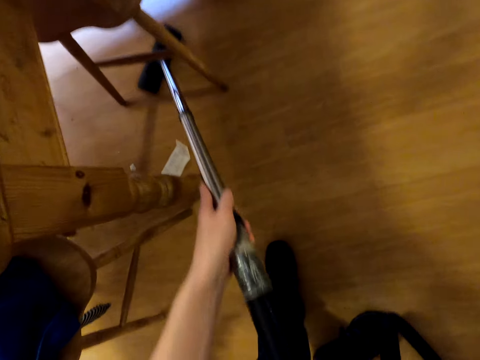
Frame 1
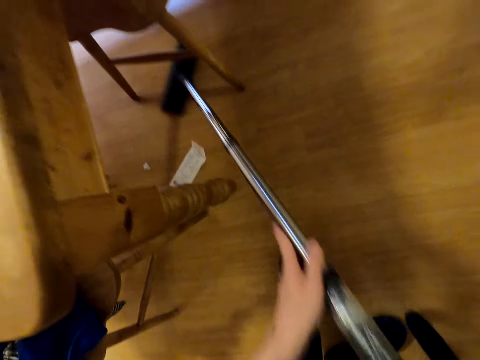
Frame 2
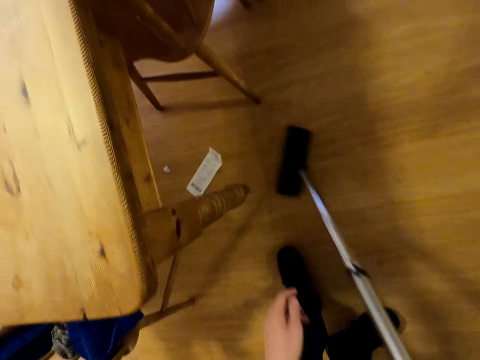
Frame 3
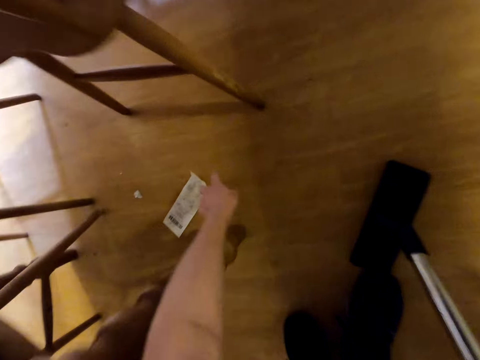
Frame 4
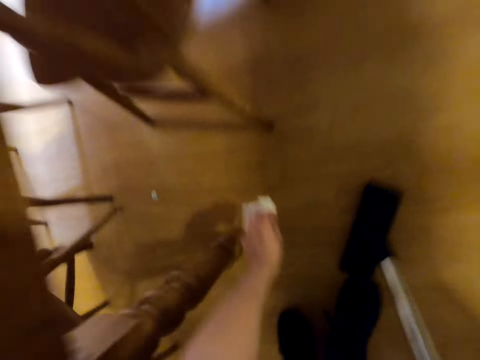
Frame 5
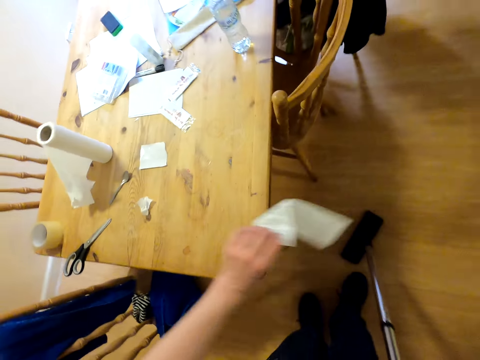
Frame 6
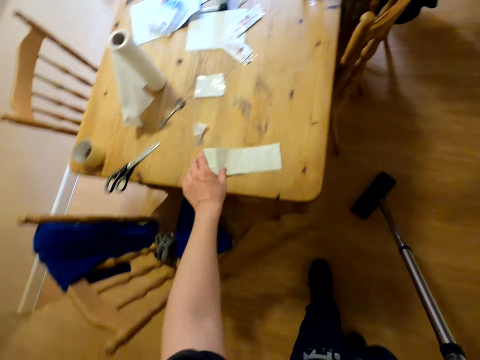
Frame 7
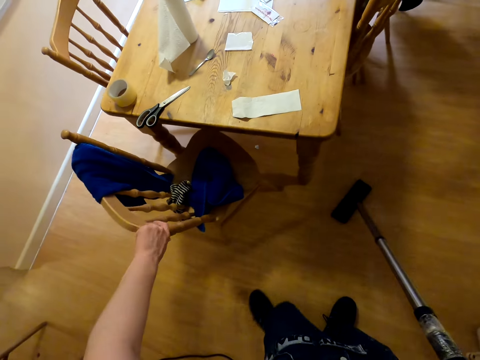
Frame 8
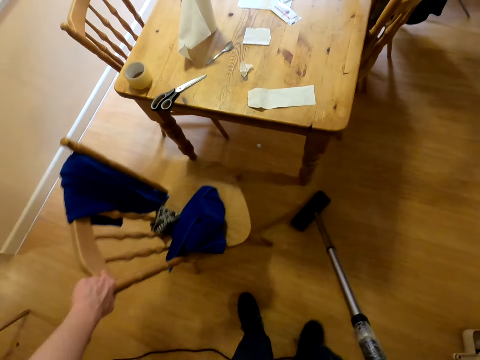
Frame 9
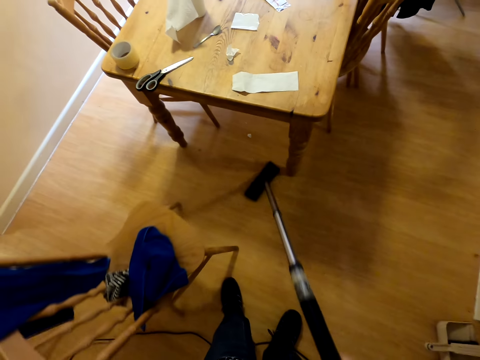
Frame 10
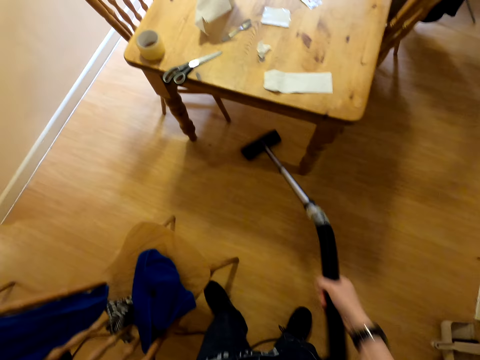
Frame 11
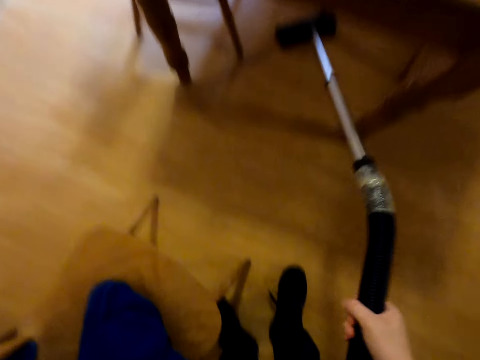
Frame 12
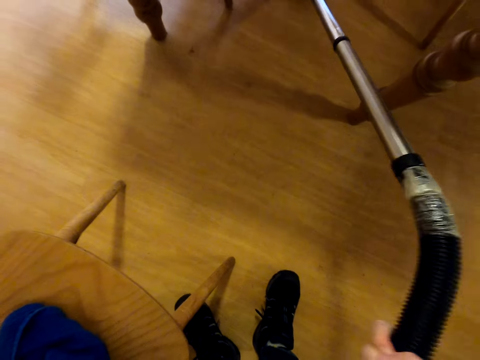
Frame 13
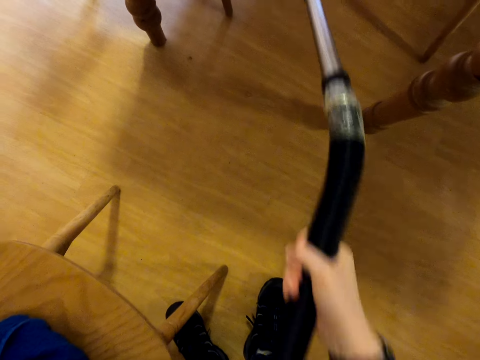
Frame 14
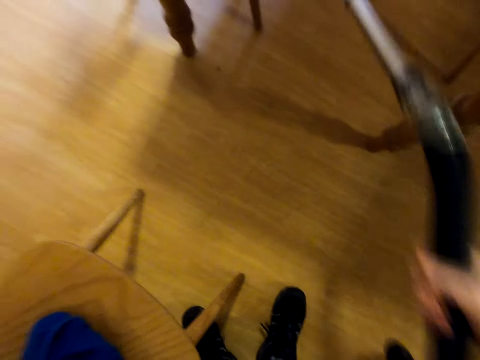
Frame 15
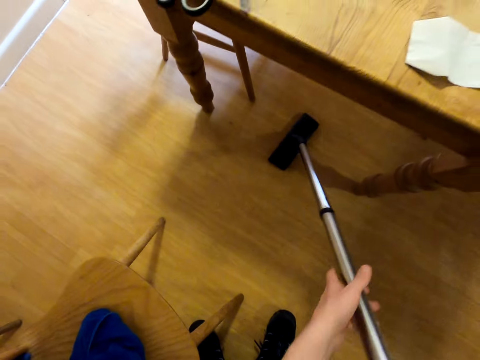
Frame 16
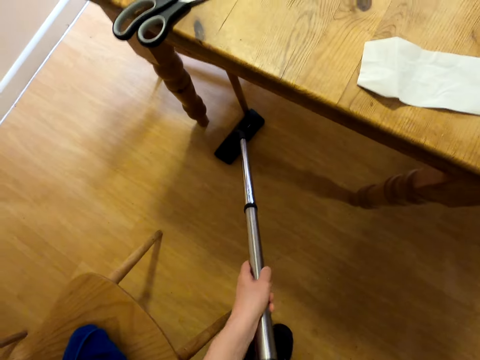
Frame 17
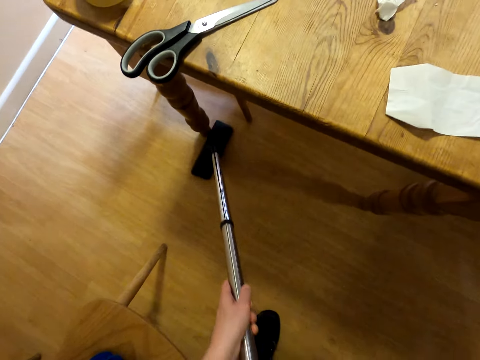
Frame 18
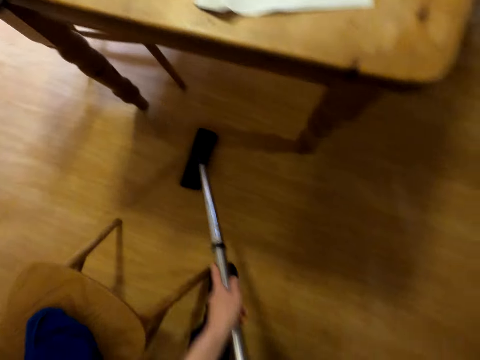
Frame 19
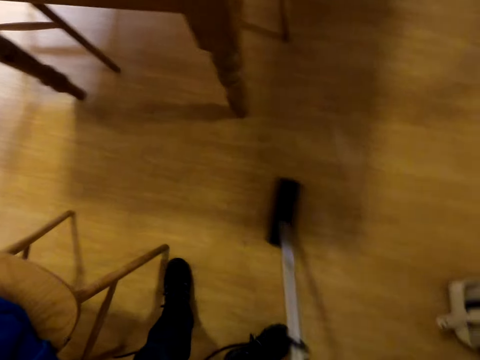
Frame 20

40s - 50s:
The camera wearer picks a paper from the floor. They put the paper on the table. They push the chair. They dust the floor.

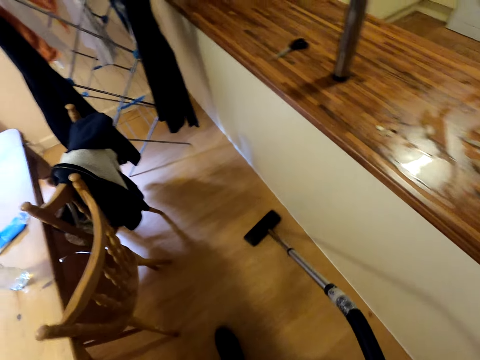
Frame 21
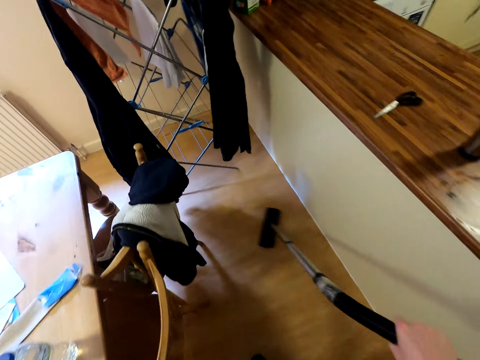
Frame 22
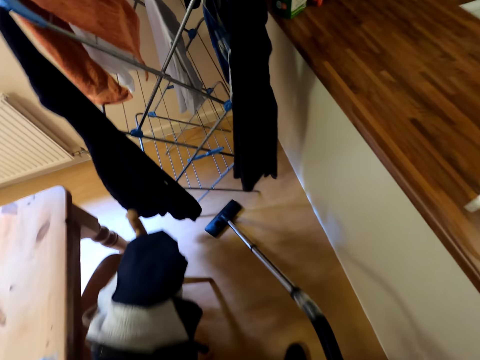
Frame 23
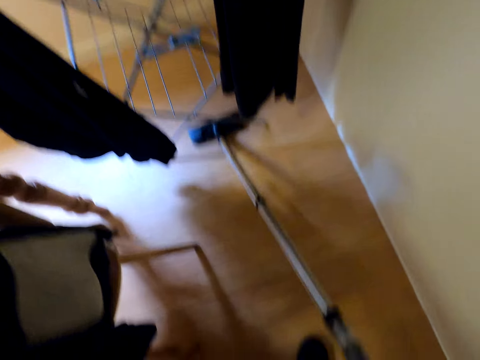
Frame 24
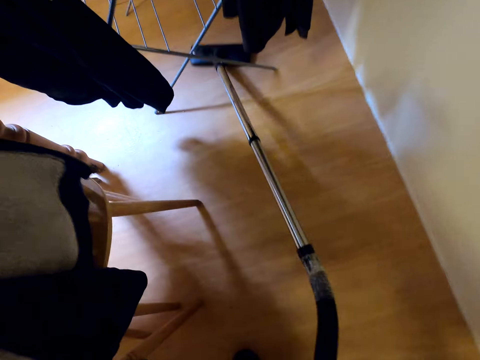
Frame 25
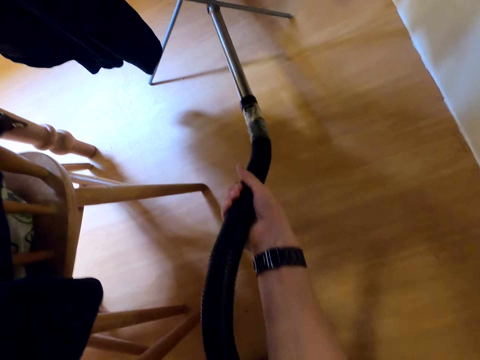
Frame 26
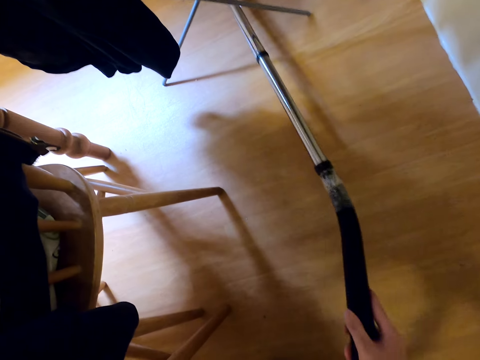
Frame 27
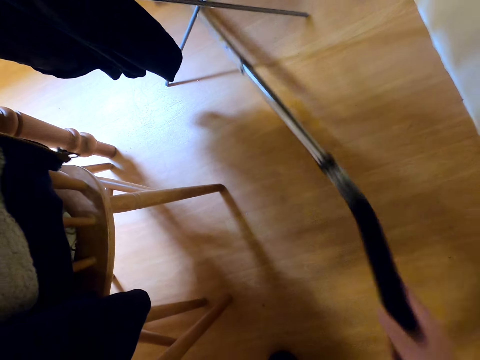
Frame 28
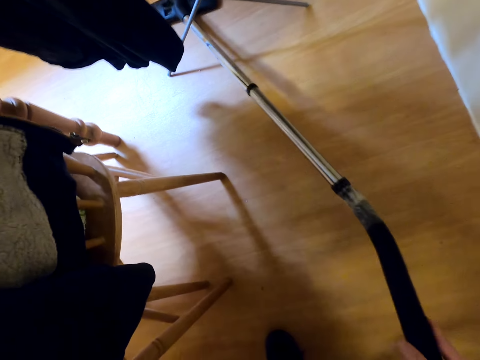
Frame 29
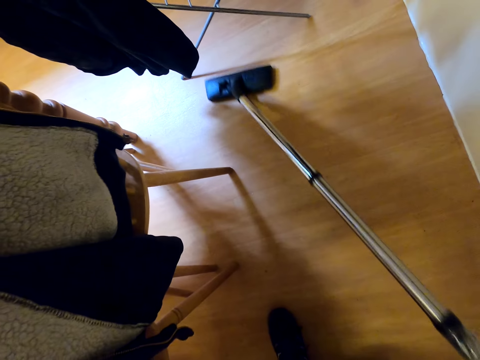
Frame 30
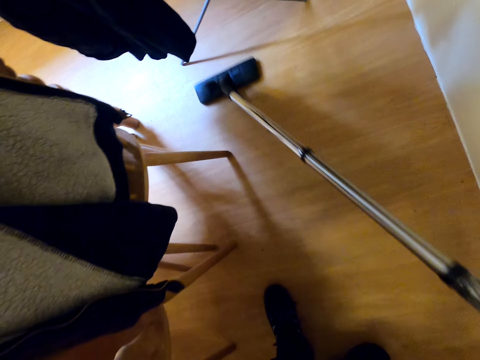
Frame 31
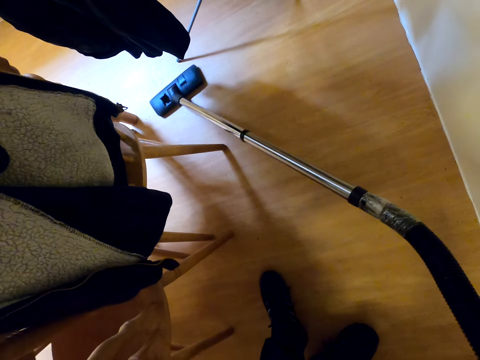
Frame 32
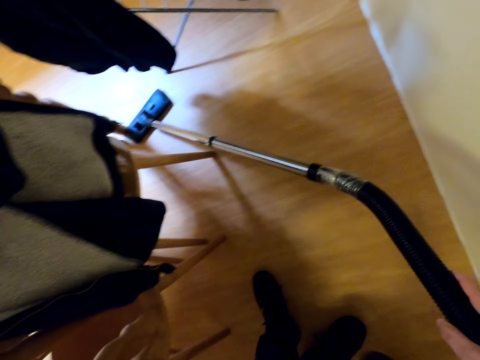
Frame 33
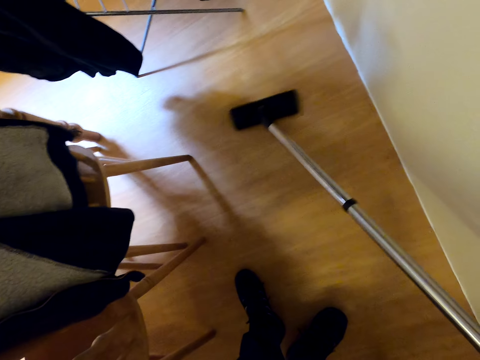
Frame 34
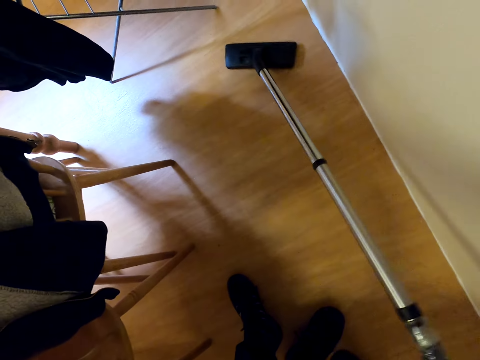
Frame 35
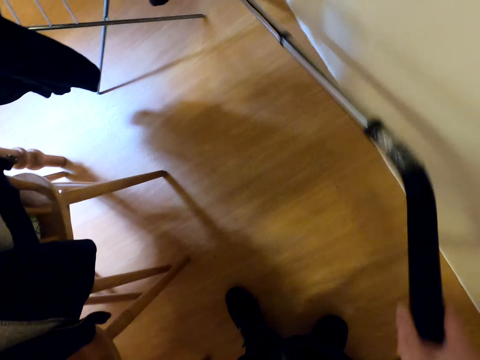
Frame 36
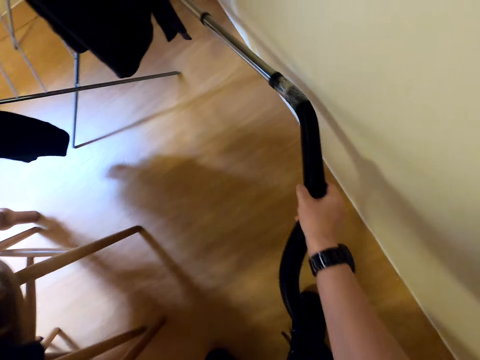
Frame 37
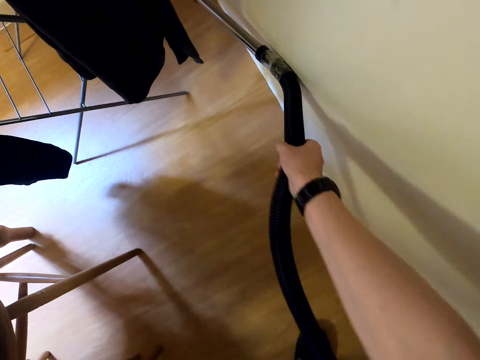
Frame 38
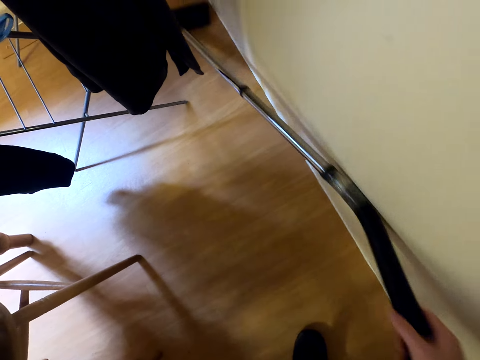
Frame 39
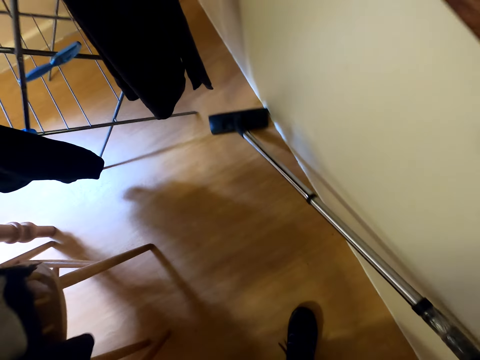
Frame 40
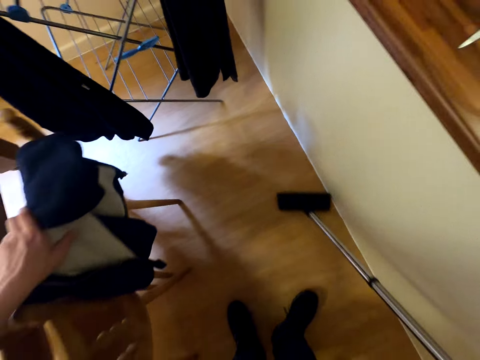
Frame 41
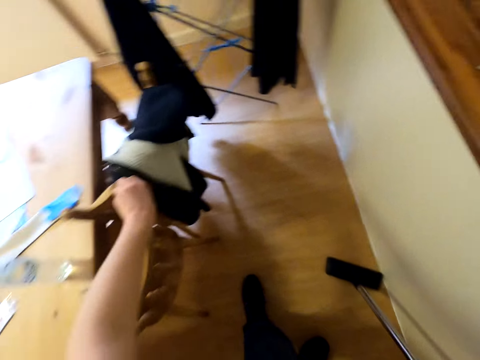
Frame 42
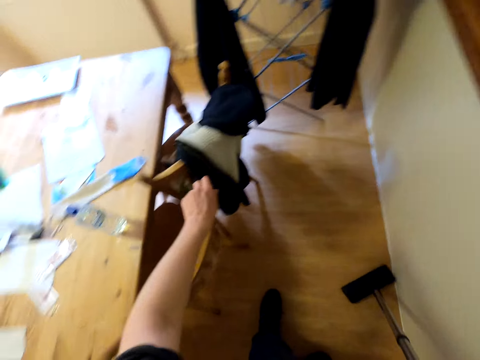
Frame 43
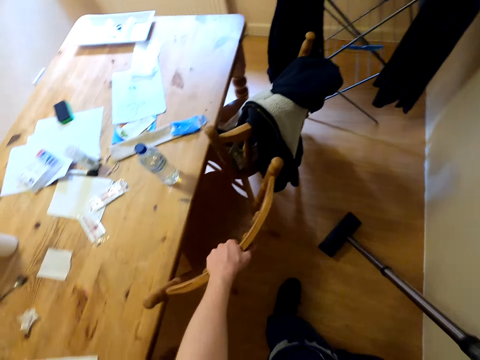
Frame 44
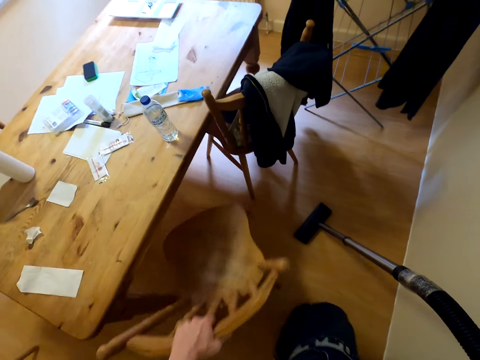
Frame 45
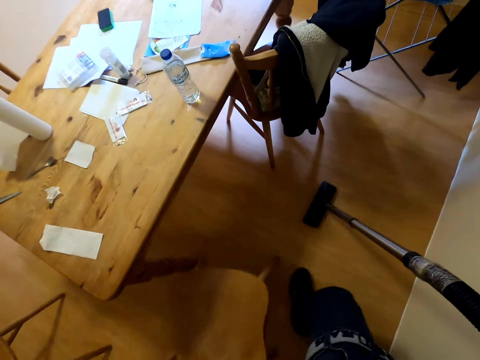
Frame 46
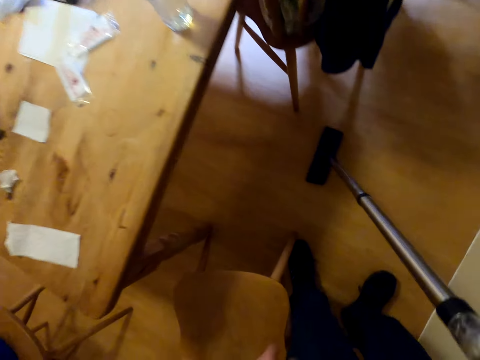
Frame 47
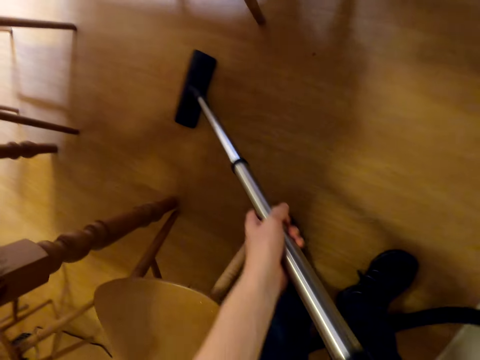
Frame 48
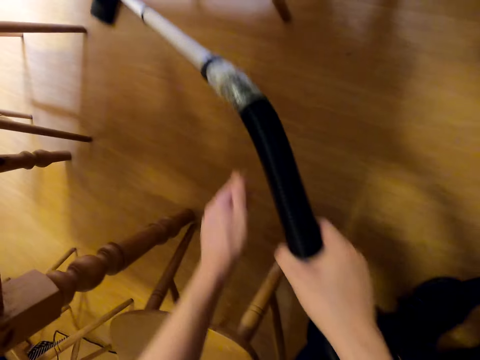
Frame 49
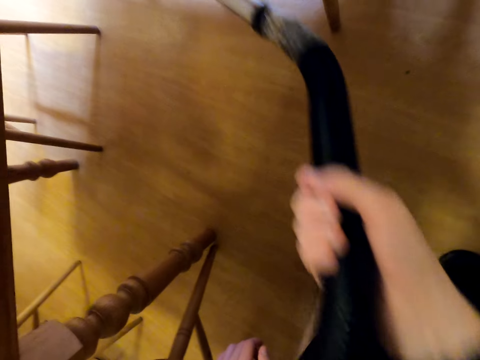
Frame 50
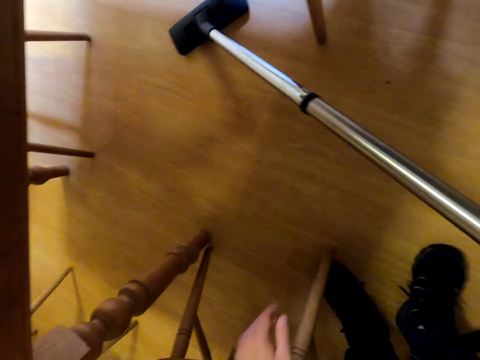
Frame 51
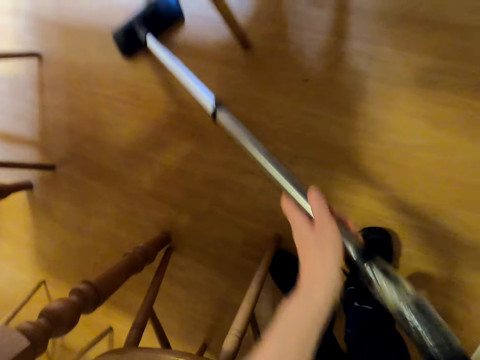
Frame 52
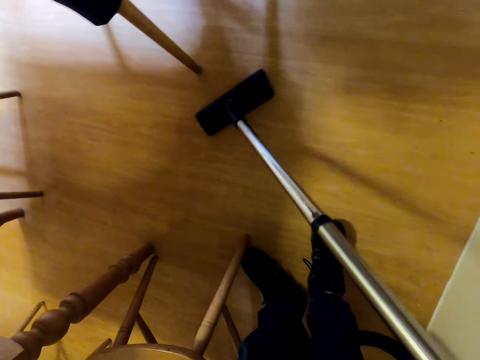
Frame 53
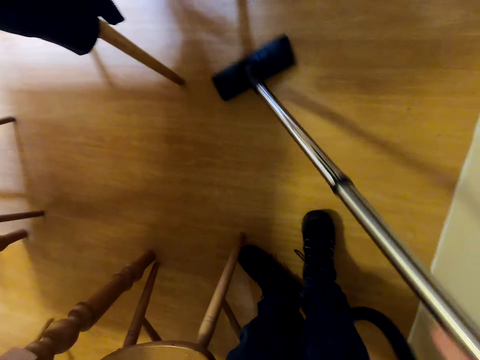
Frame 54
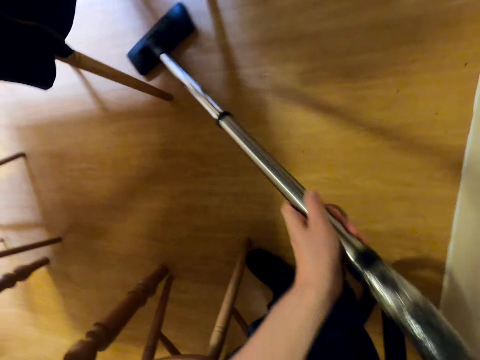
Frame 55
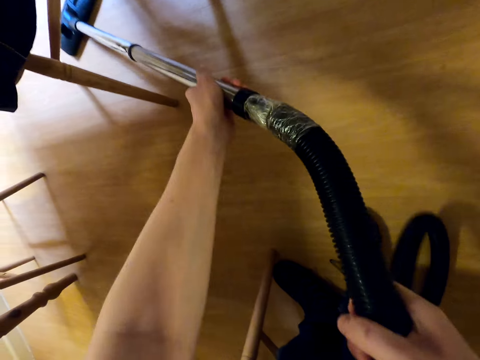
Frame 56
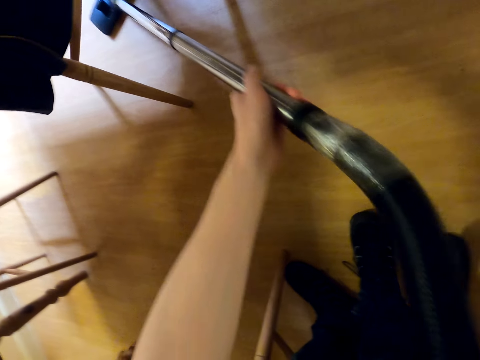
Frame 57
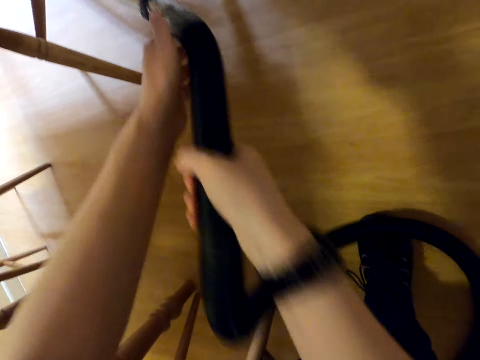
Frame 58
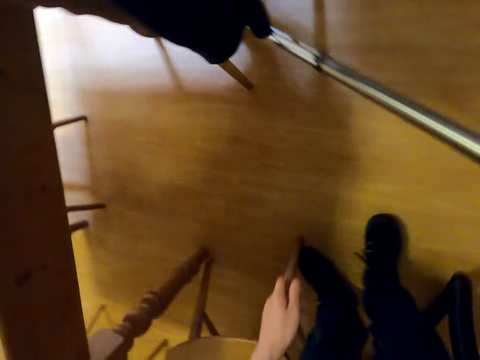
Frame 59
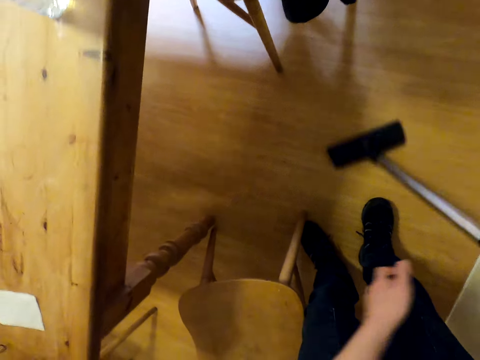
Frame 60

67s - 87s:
The camera wearer dusts the floor. They push the chair. They clean under the table.
